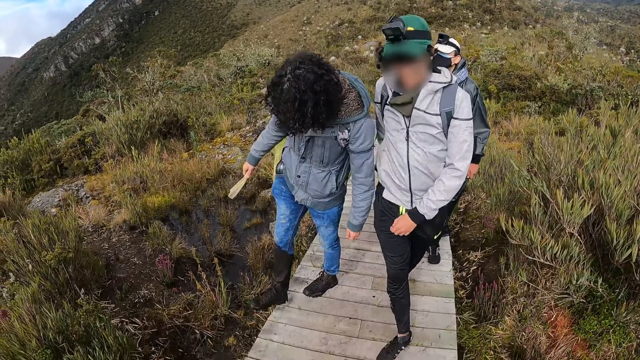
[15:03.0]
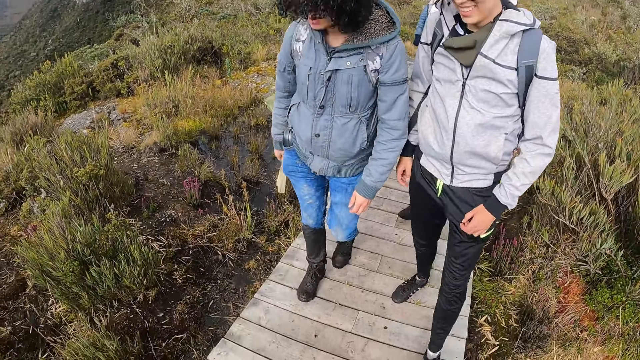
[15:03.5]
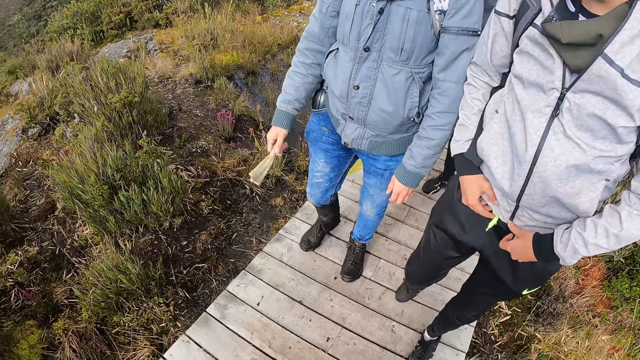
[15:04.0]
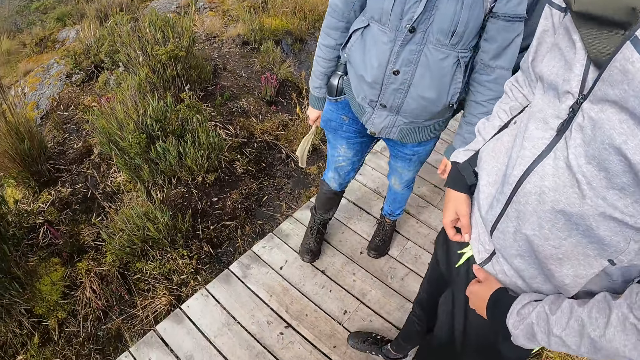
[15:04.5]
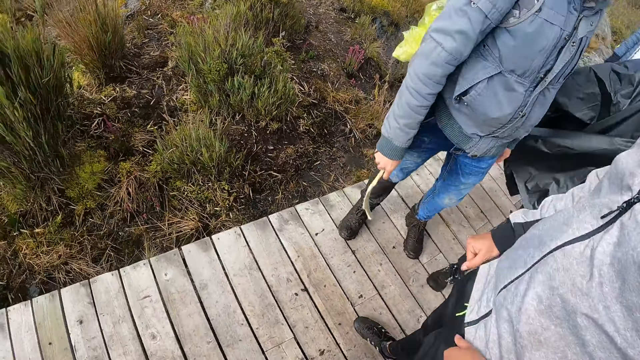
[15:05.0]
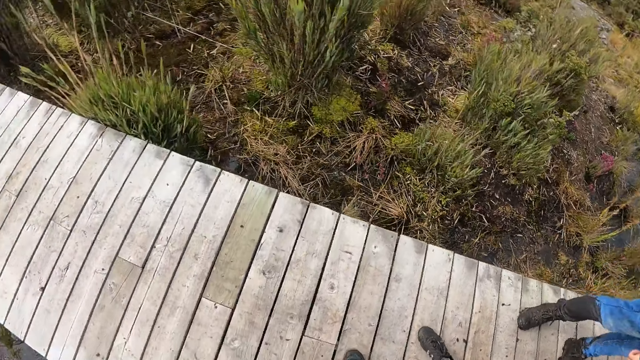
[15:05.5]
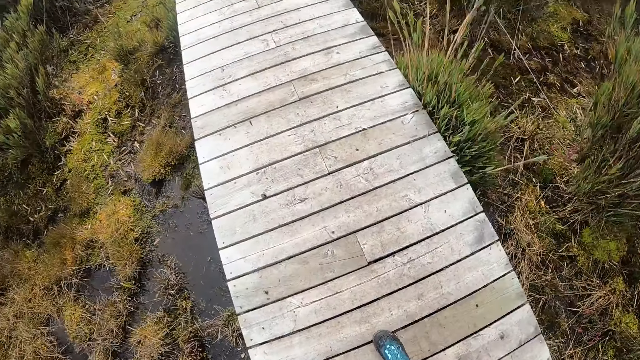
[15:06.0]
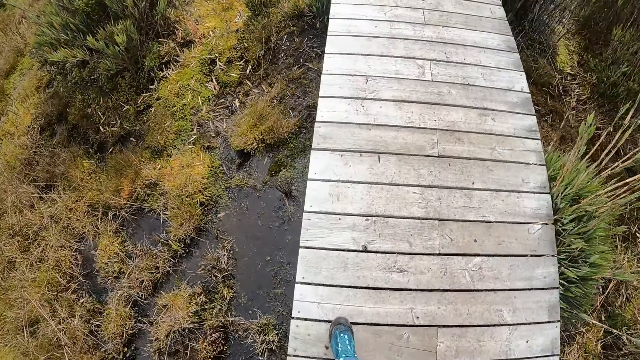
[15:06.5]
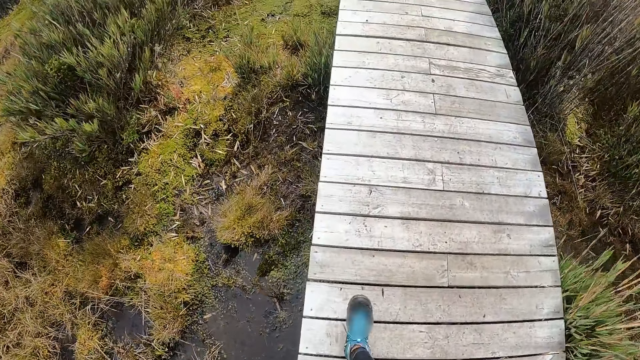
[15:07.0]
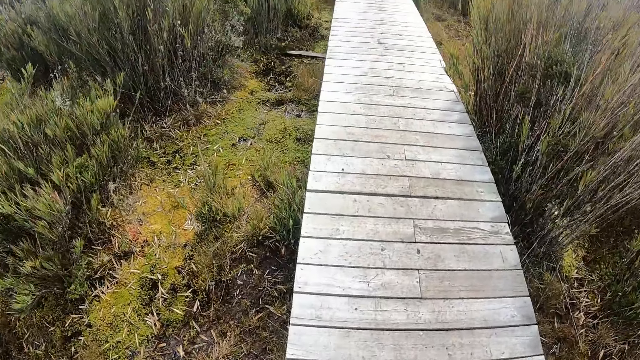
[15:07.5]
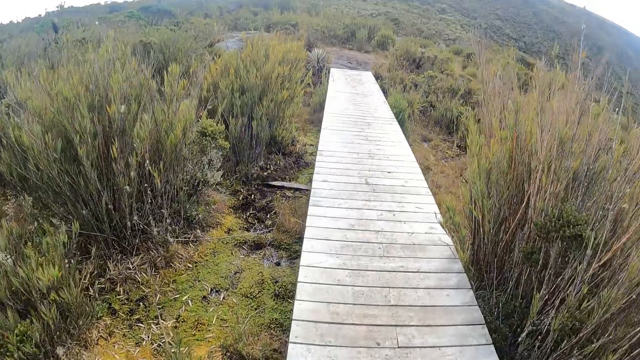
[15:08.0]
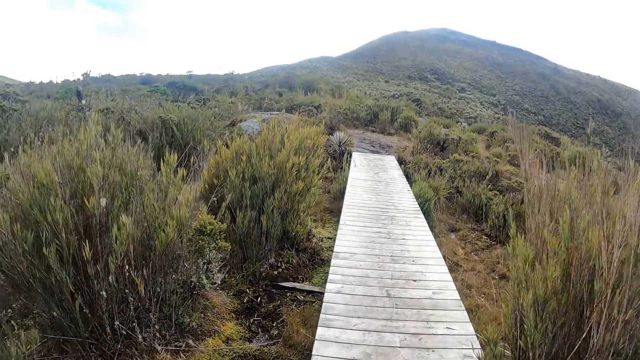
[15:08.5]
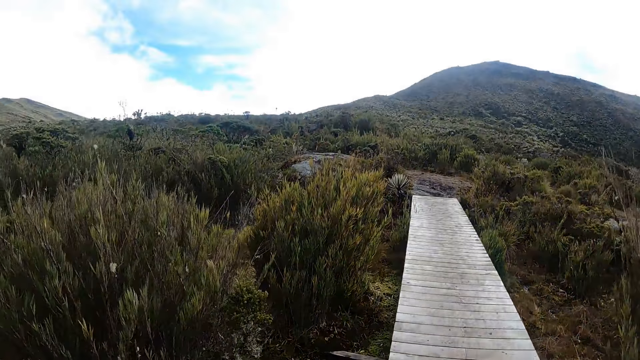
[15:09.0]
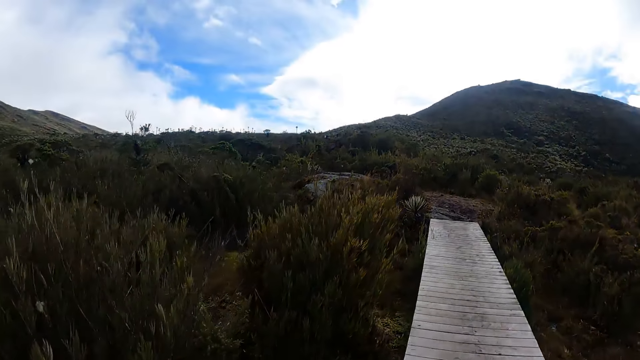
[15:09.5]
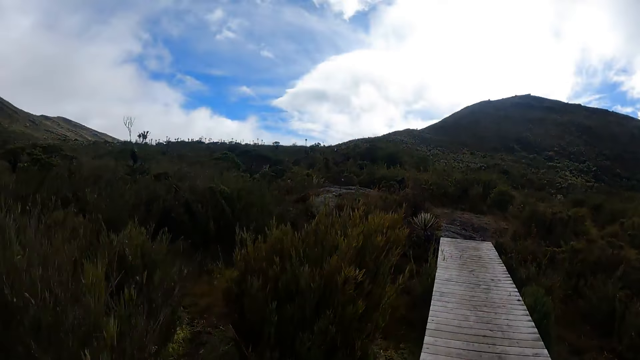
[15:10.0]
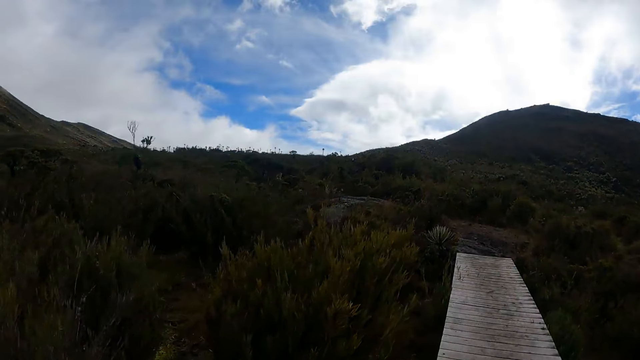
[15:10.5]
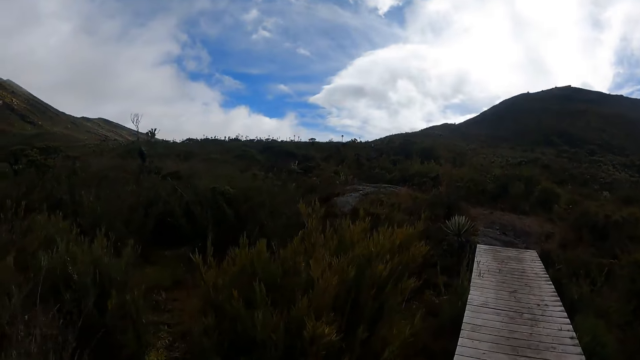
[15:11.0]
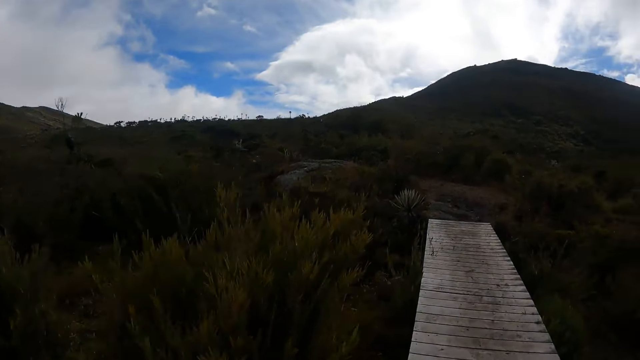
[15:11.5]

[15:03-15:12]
The camera wearer walks on the foot path.

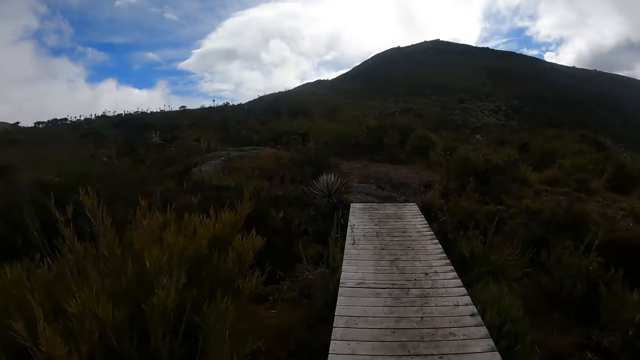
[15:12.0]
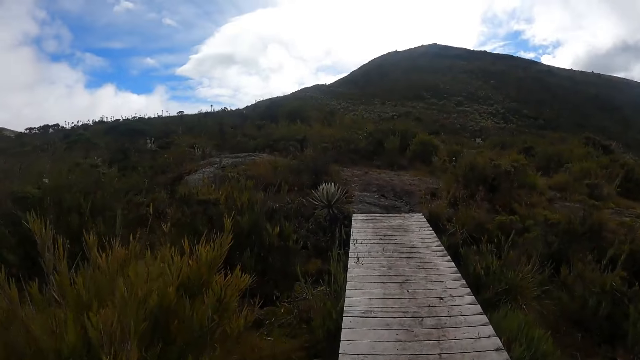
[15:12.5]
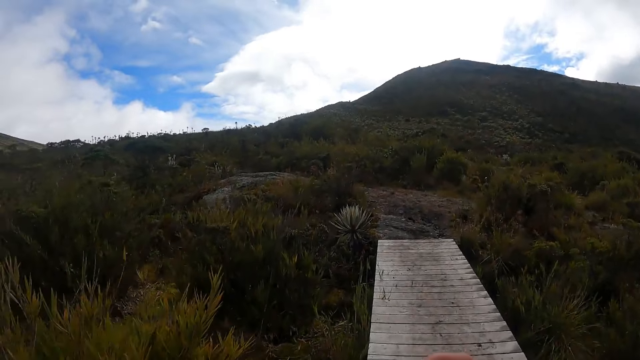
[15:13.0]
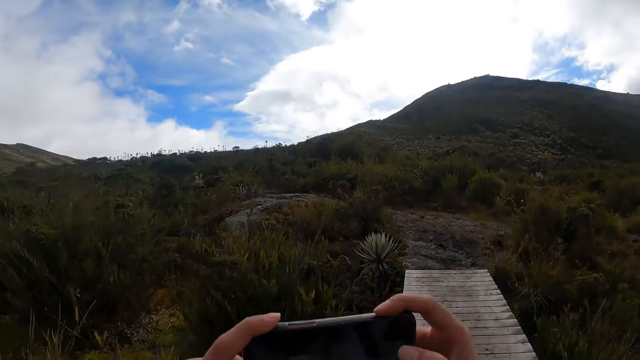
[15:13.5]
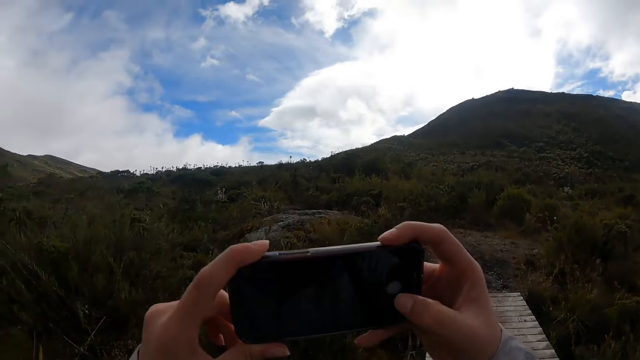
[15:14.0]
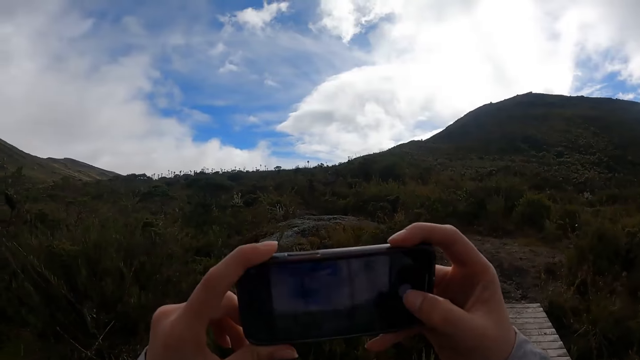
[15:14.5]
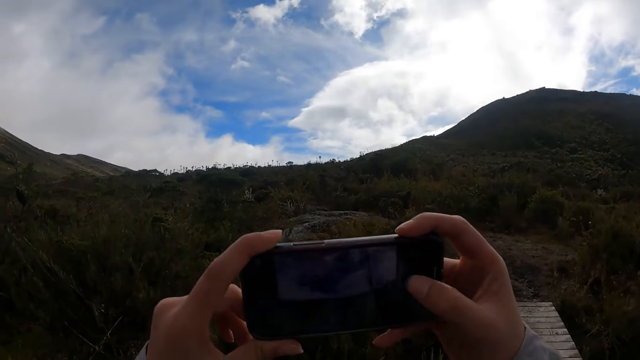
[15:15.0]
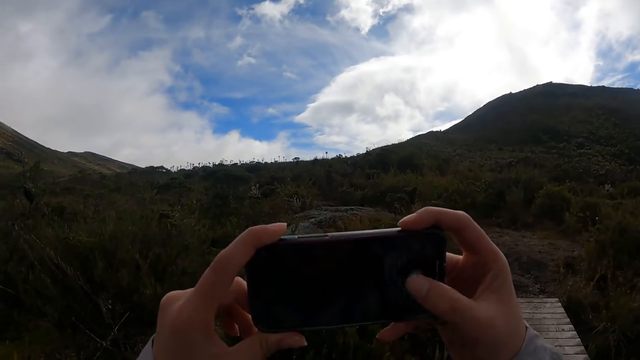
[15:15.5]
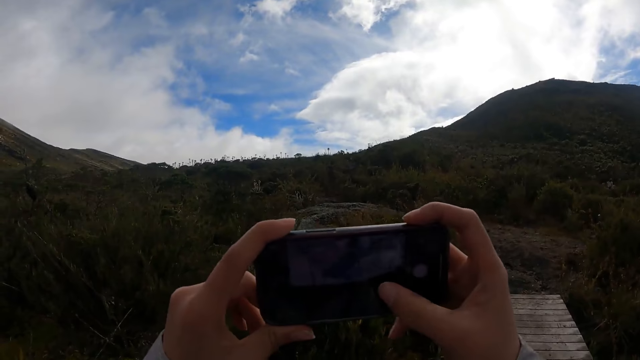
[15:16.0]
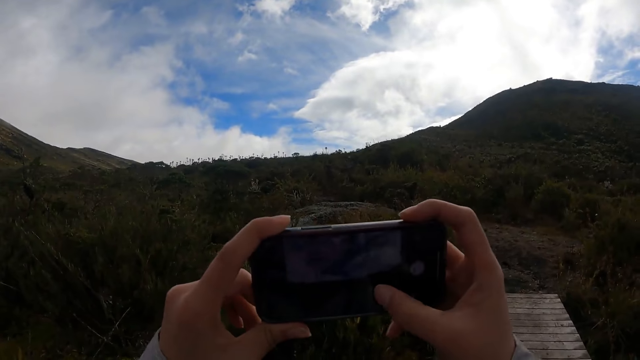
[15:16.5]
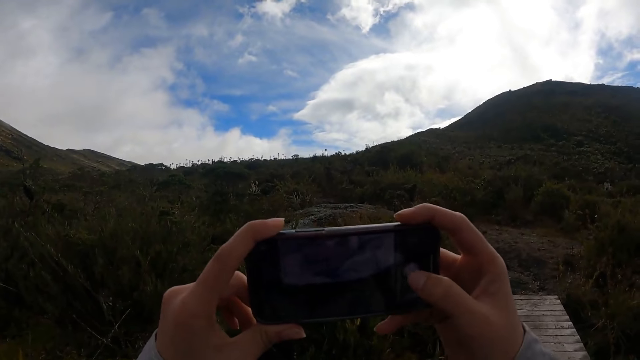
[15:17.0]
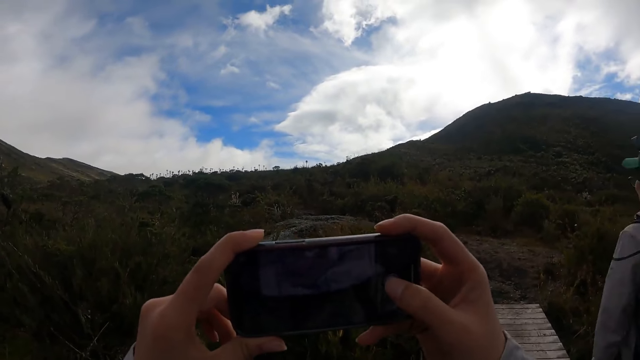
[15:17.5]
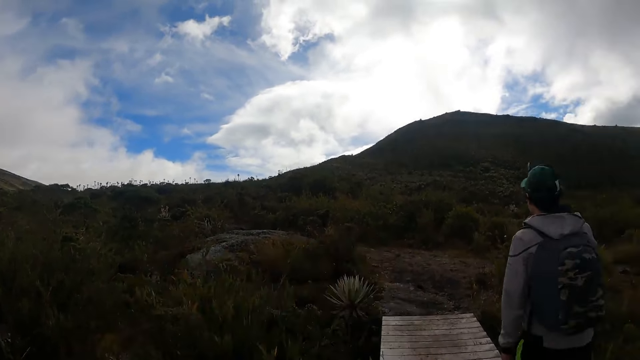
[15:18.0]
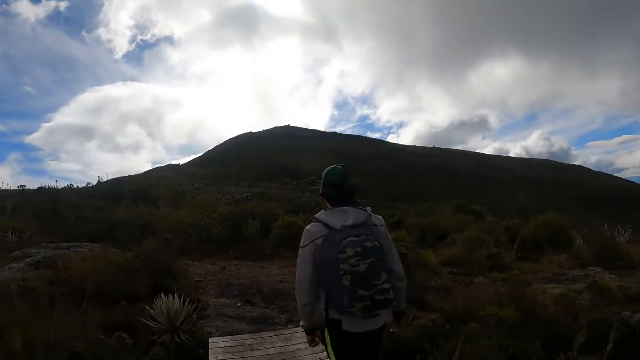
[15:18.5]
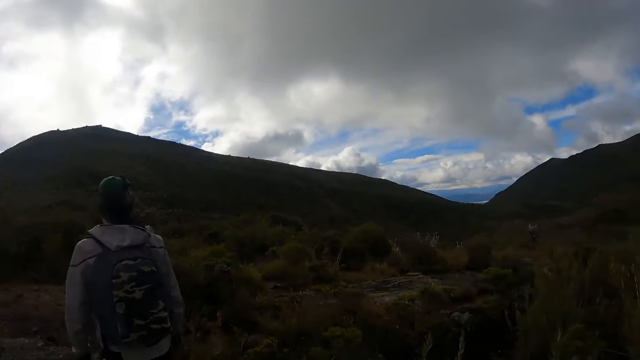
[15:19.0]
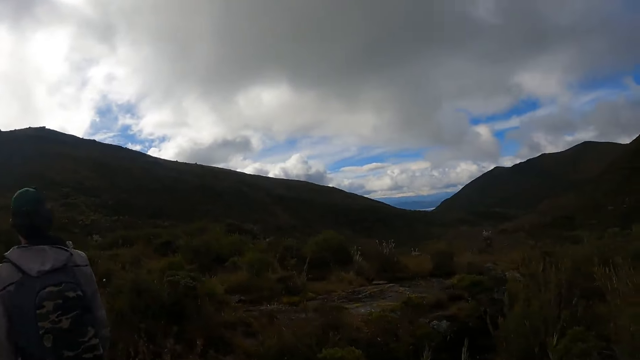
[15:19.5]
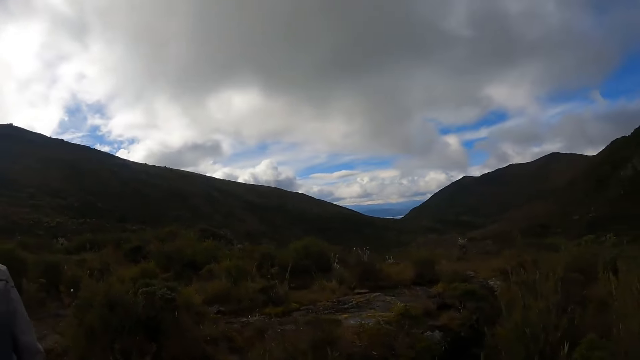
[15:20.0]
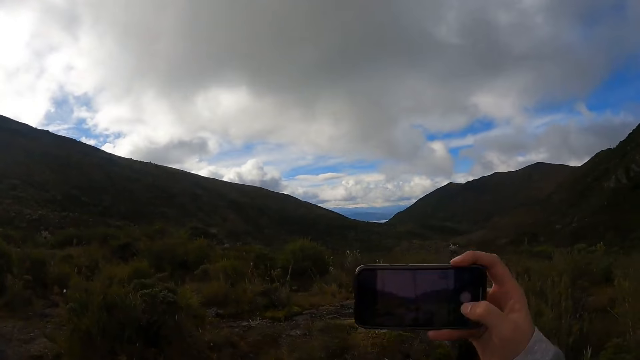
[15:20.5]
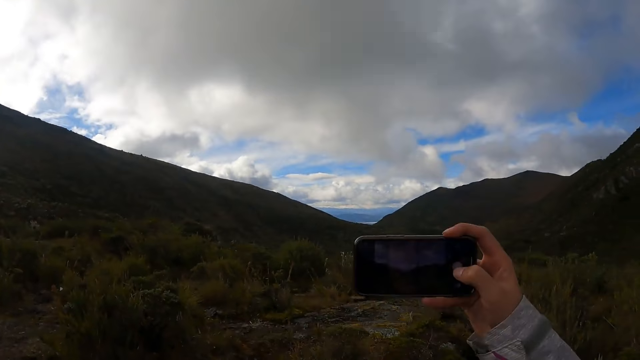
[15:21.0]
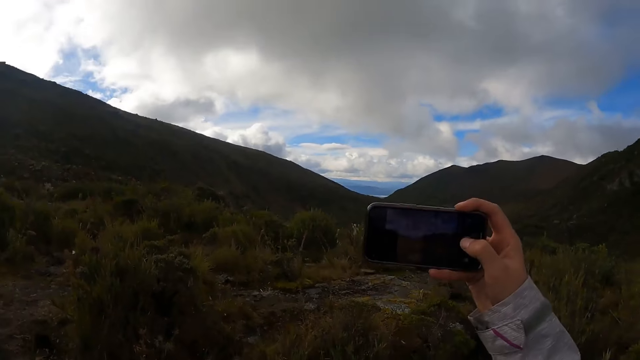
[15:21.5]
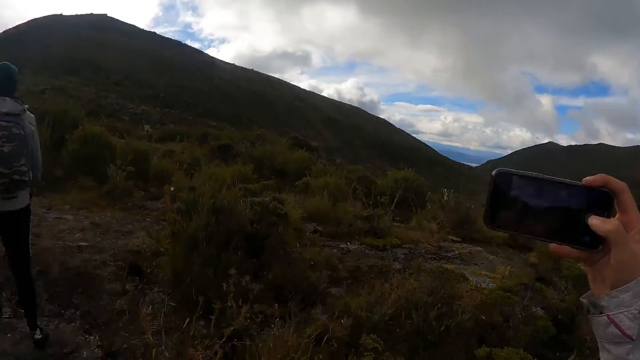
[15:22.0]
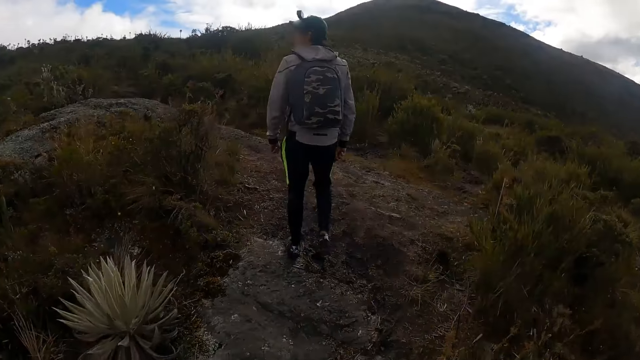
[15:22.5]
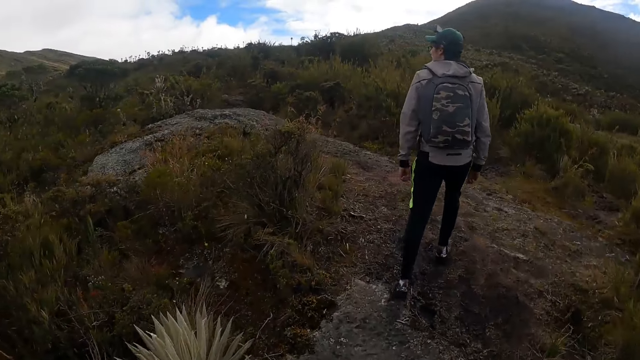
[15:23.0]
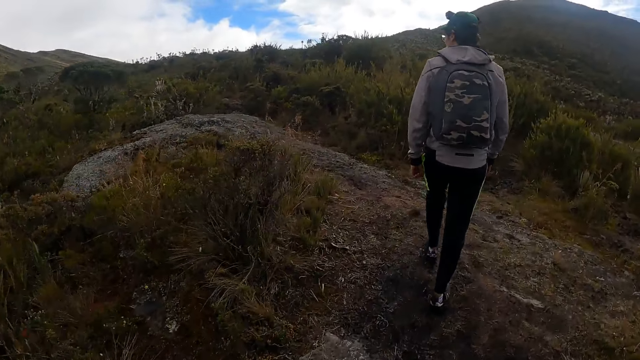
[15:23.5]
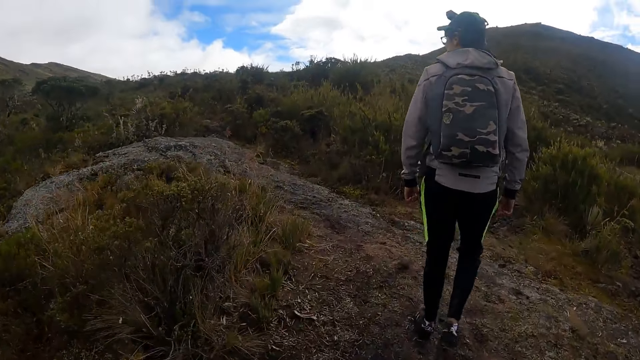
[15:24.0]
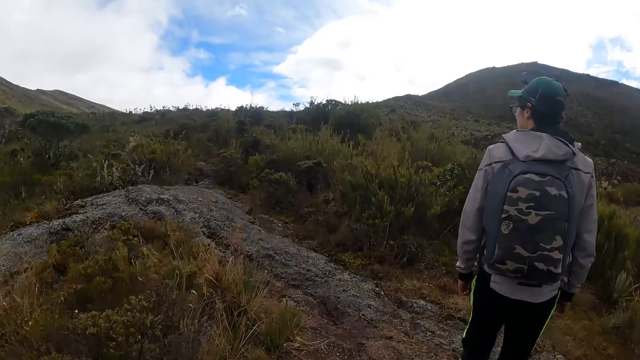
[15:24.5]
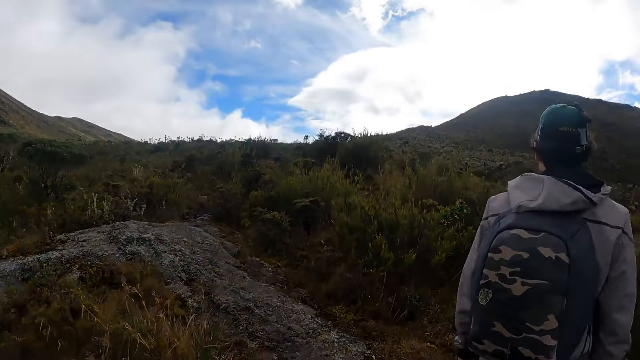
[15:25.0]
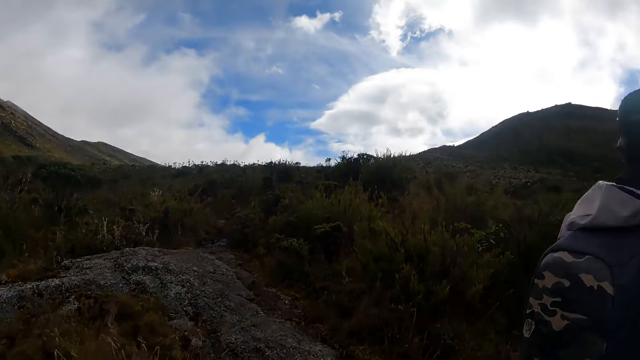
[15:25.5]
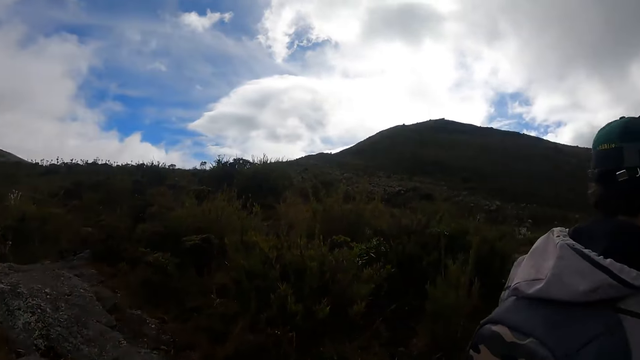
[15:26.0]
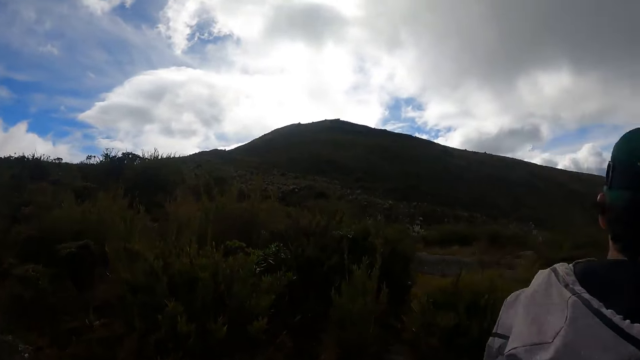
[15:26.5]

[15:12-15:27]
The camera wearer operates the phone with both hands. She takes pictures. She looks around the shrubs. A man walks from the walkway to the marshy ground. The camera wearer operates the phone with her right hand. She takes pictures. She walks from the walkway to the marshy ground through the shrubs.
